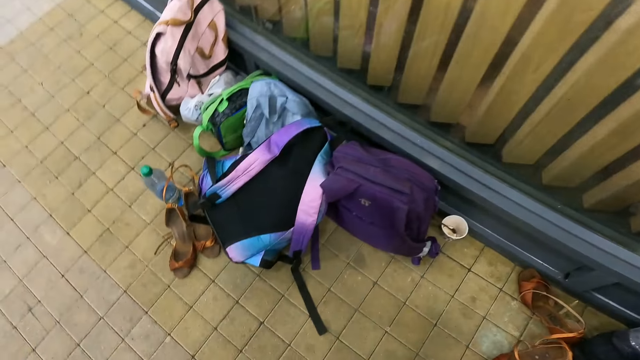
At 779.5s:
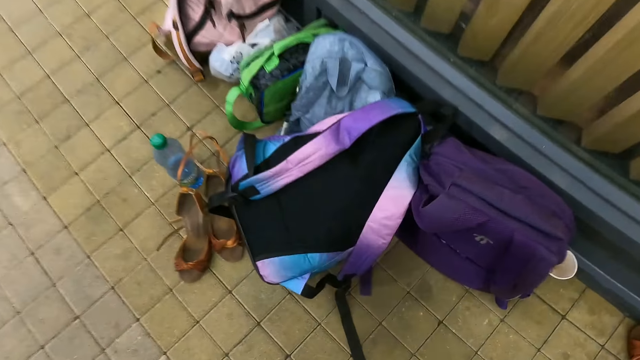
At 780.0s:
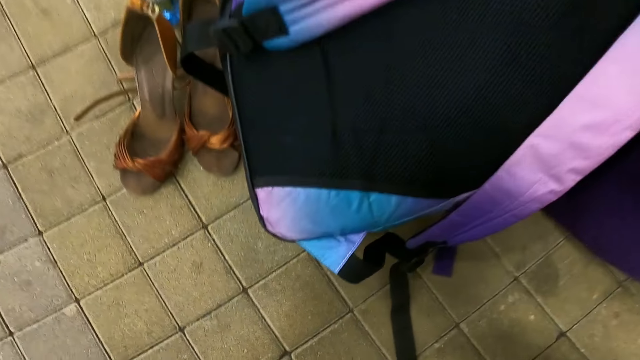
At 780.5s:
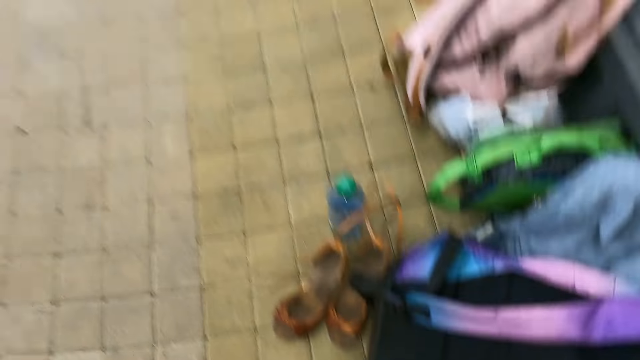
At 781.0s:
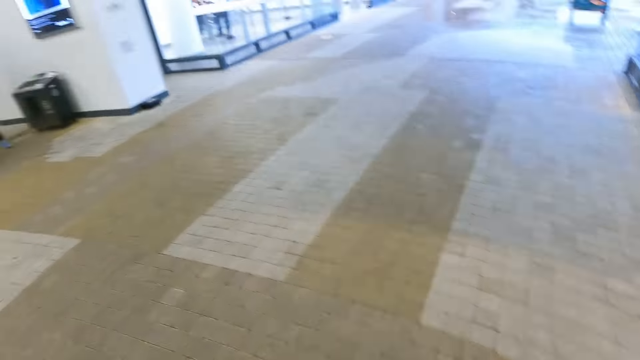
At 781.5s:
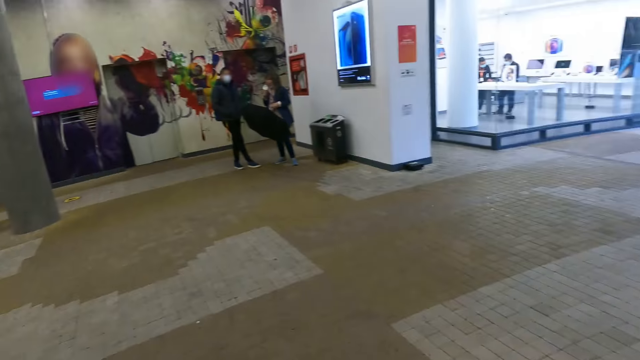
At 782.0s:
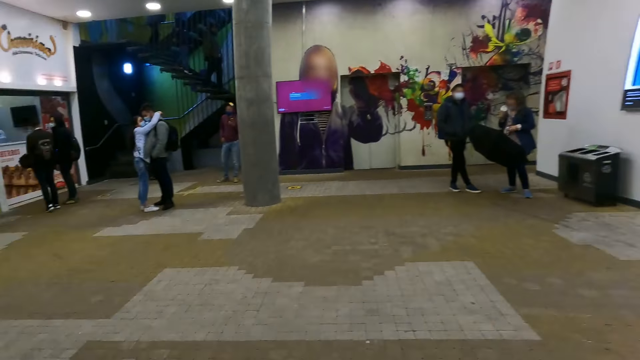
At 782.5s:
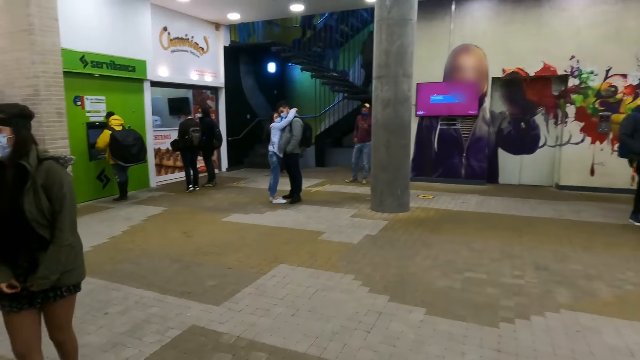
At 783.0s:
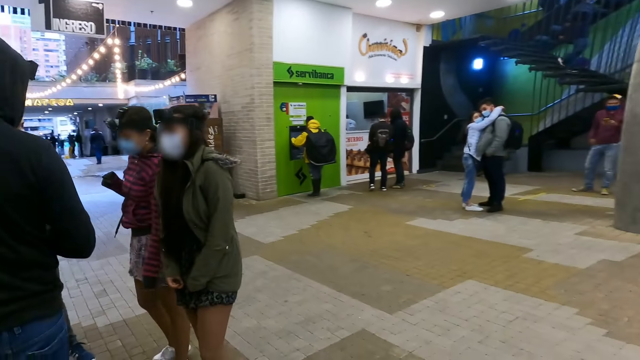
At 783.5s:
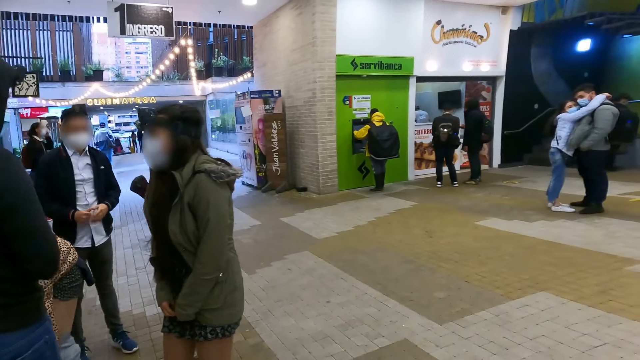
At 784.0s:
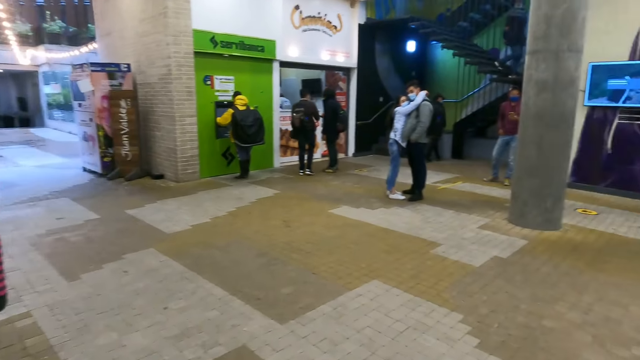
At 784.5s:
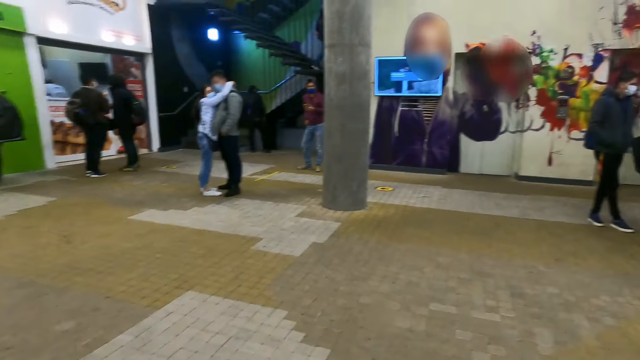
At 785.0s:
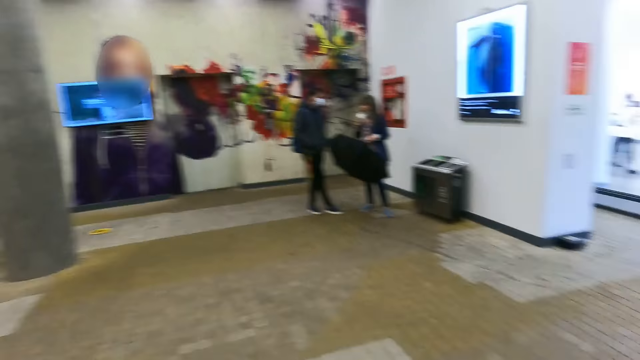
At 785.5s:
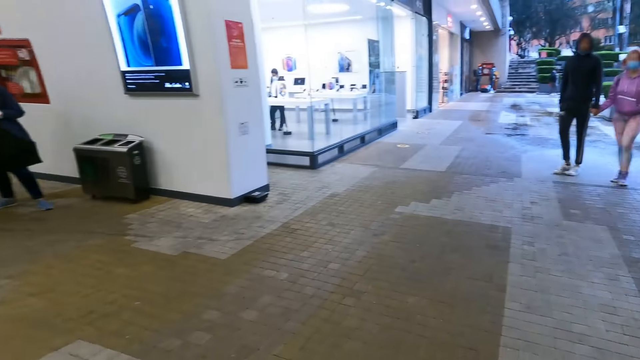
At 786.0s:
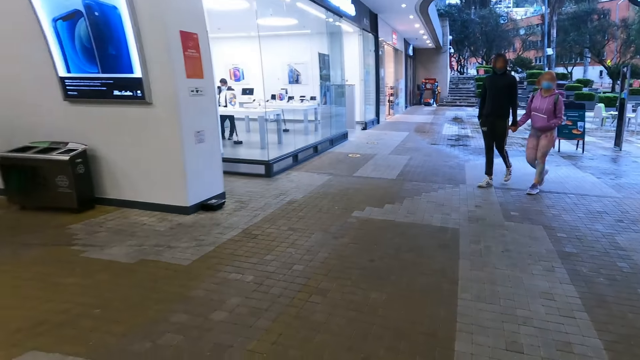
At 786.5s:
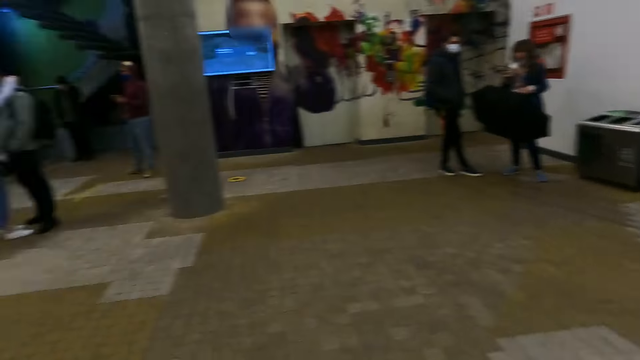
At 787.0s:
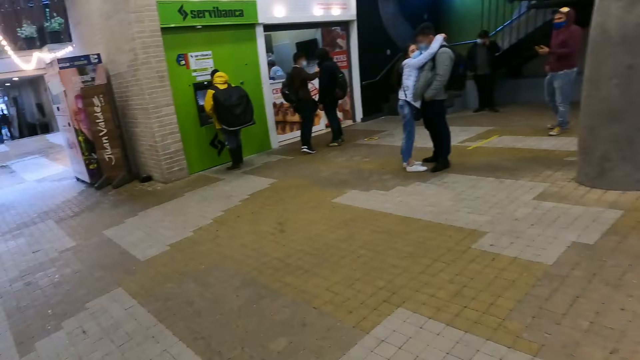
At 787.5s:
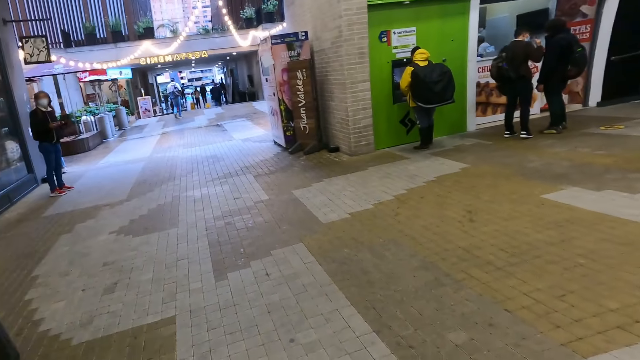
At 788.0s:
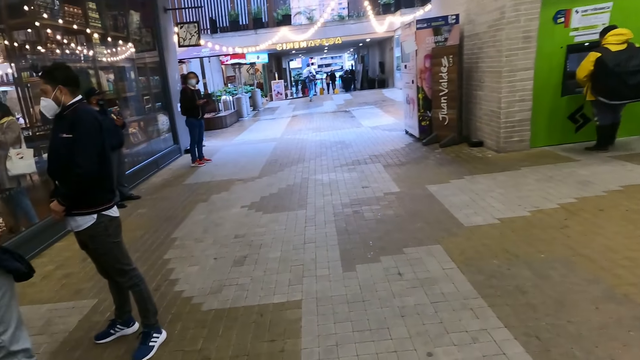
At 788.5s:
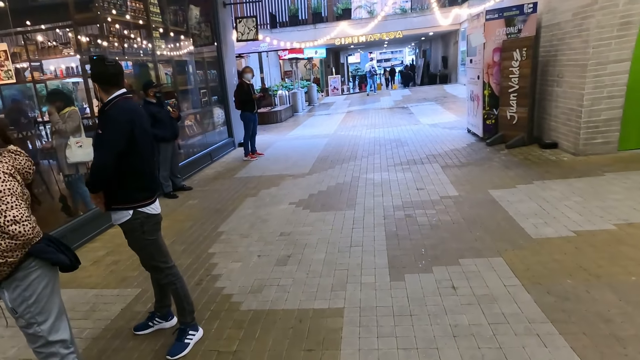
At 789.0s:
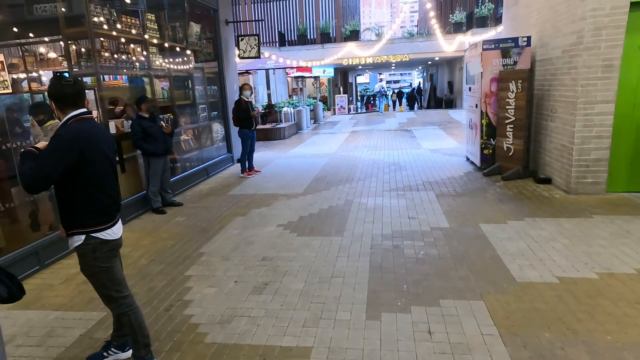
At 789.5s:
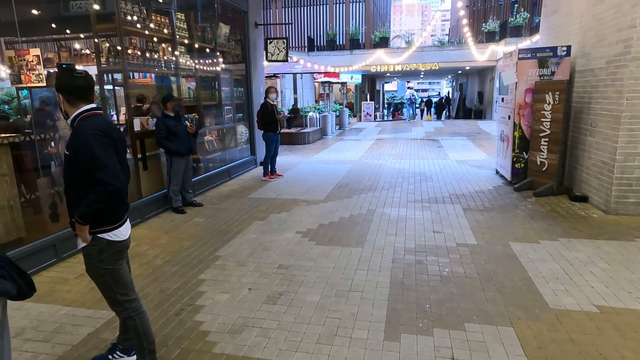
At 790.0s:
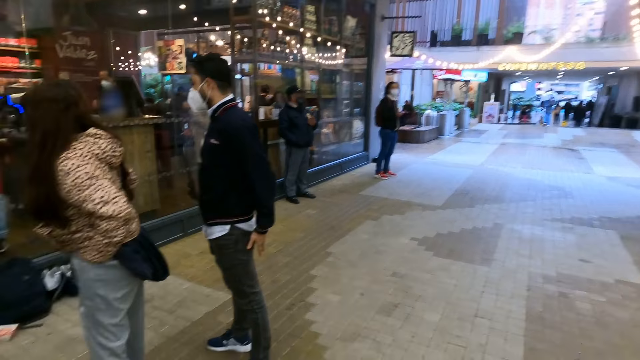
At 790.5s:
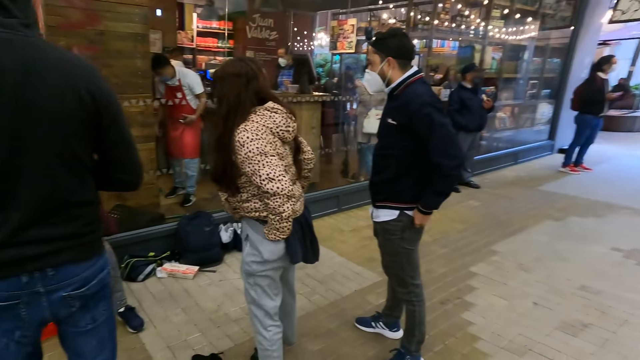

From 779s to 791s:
The camera wearer looks around the street.

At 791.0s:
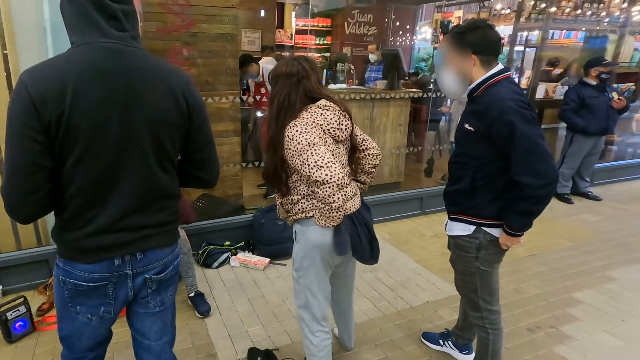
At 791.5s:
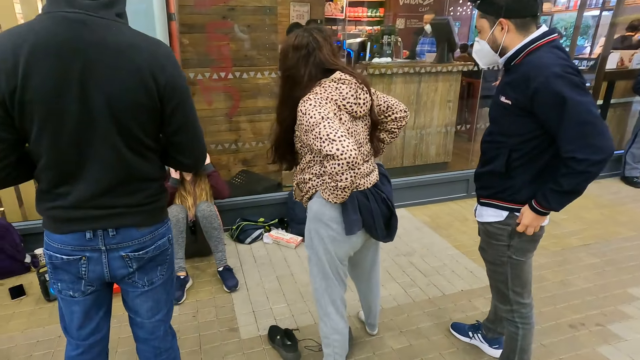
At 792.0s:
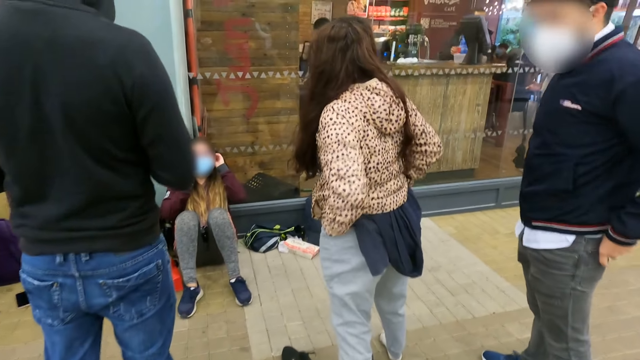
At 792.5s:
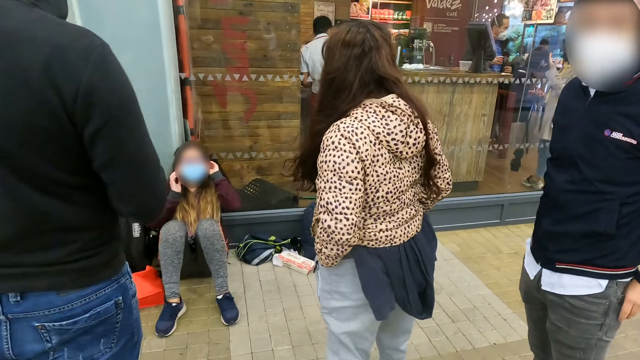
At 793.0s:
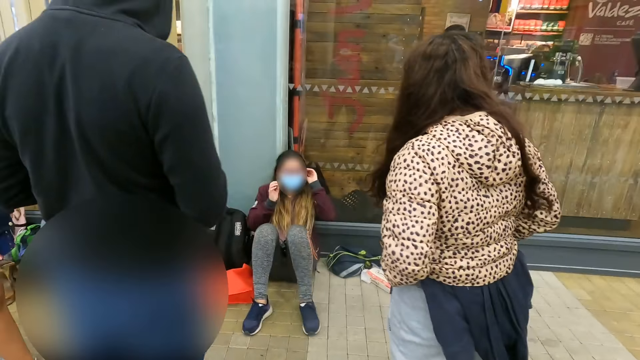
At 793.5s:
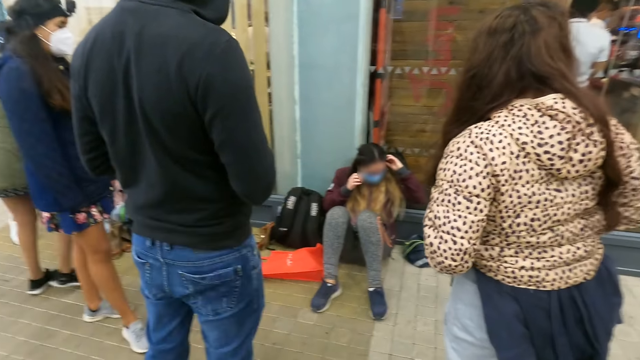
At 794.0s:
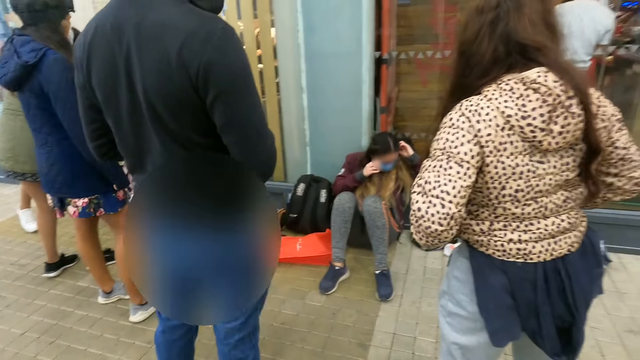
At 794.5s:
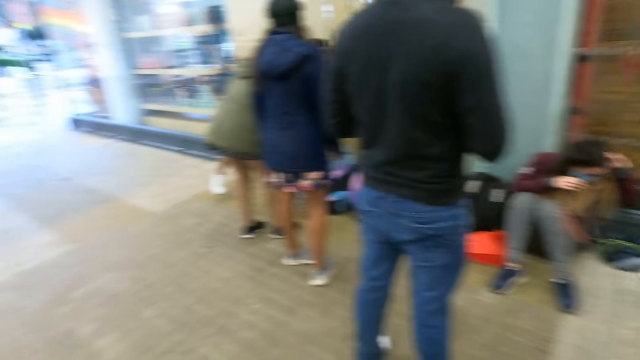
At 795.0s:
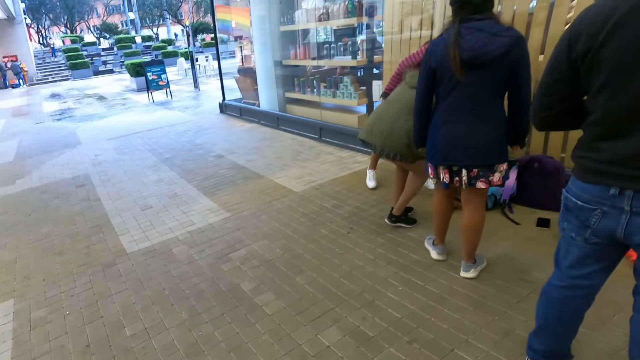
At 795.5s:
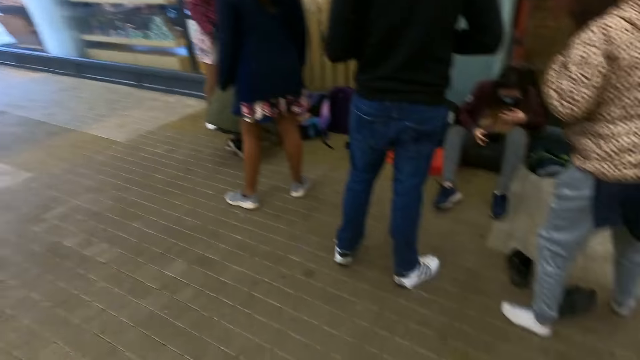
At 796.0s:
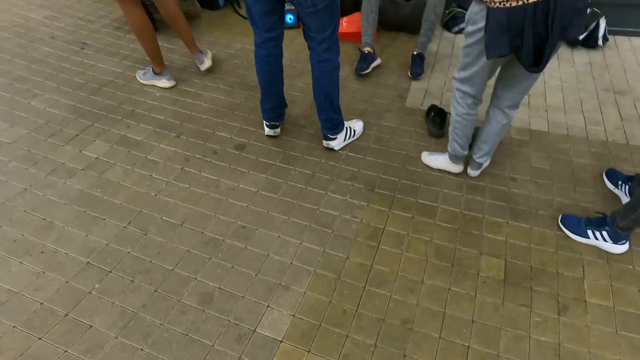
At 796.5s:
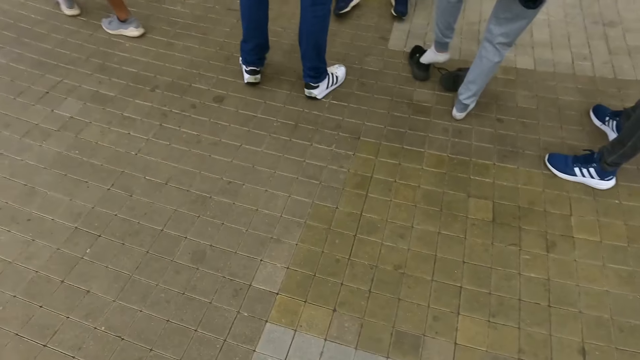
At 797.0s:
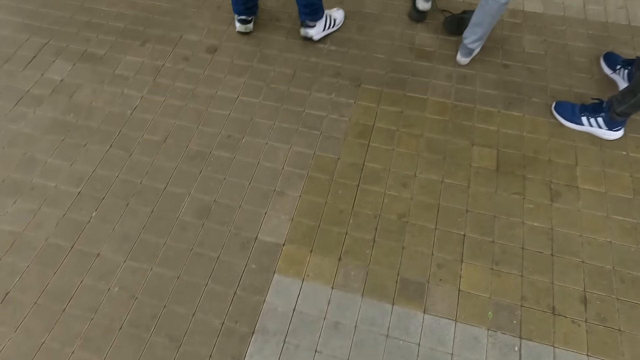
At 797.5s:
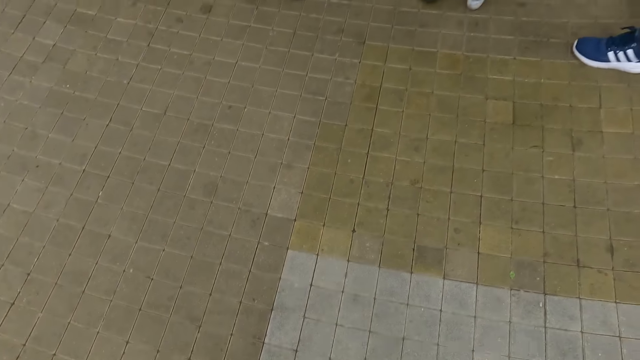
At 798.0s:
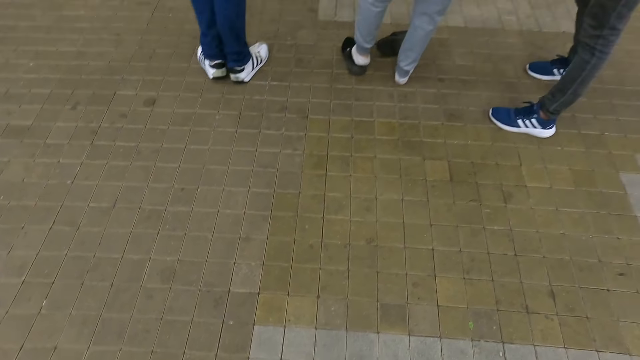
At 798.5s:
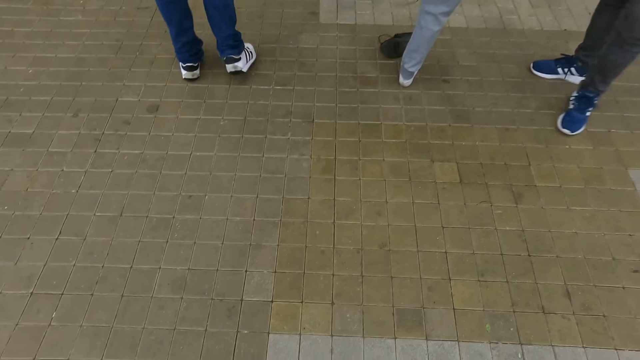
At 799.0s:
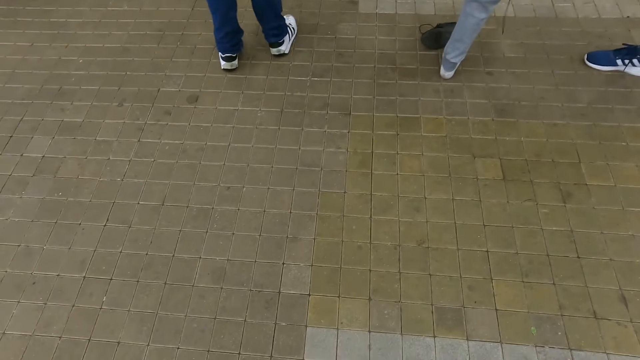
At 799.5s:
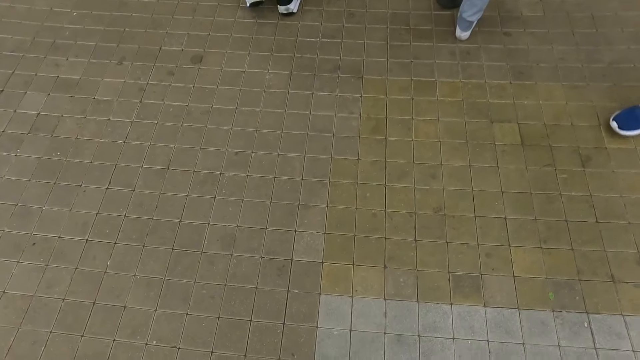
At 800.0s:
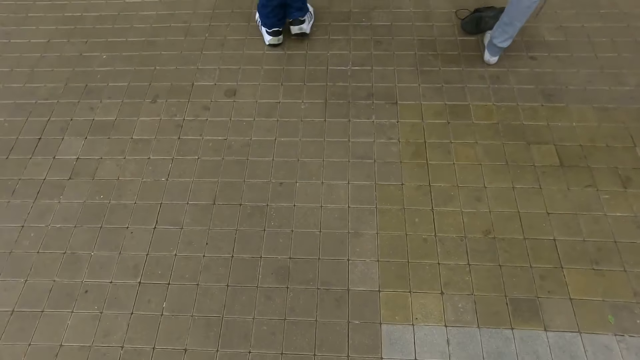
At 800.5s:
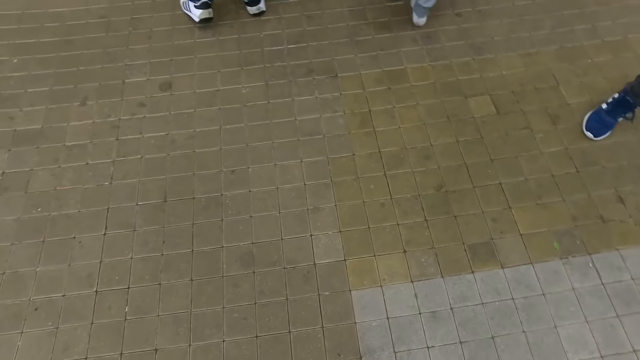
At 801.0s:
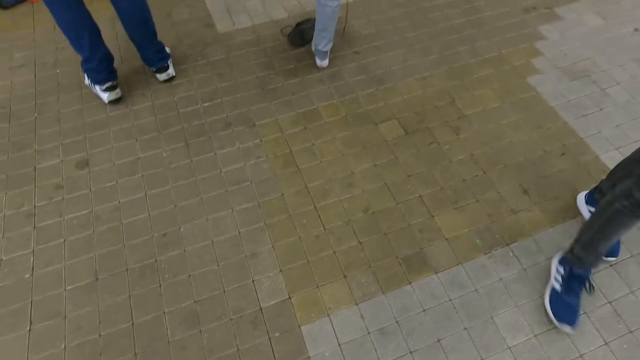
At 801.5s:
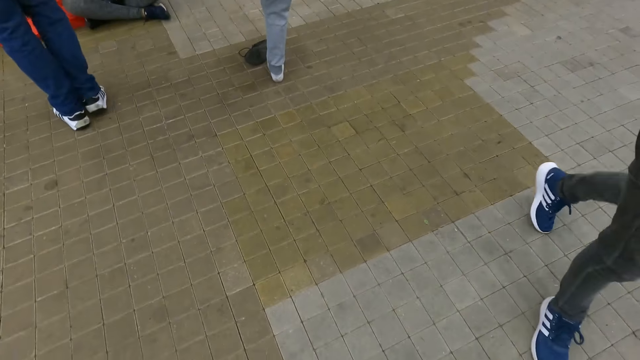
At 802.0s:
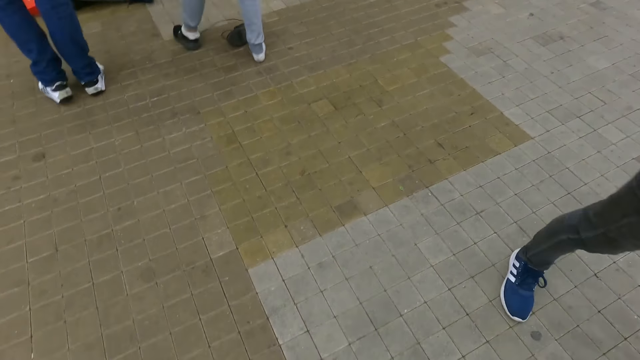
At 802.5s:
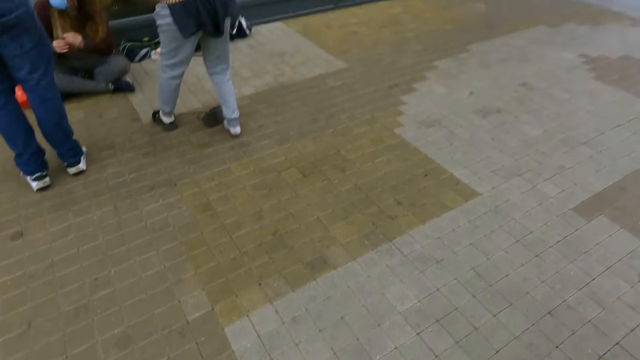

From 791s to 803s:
A person walks. Another person wears shoes. A third person walks.
